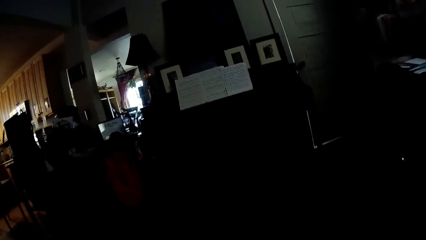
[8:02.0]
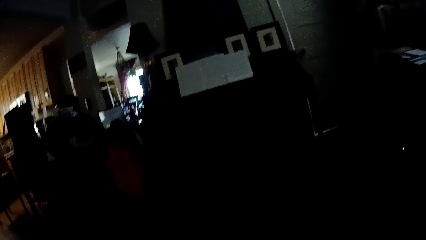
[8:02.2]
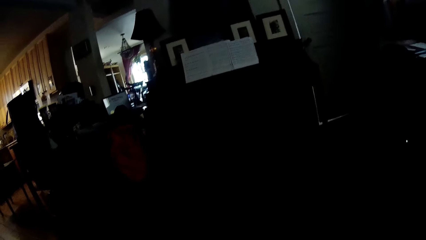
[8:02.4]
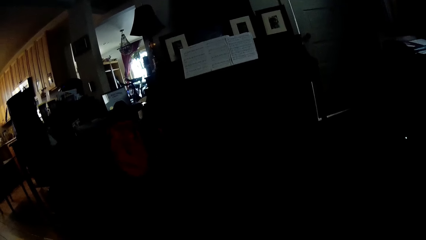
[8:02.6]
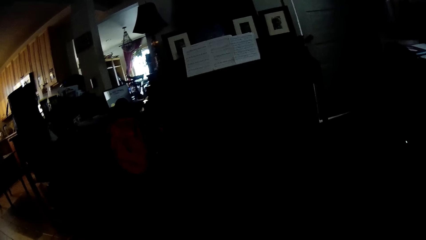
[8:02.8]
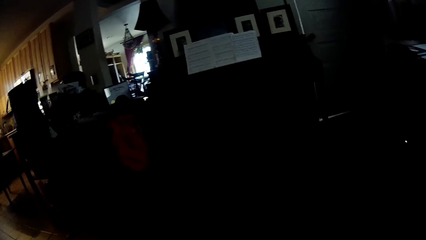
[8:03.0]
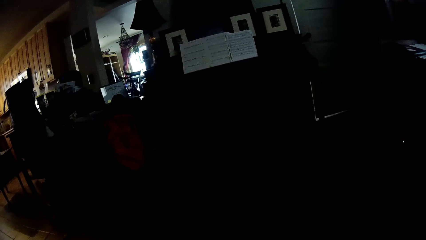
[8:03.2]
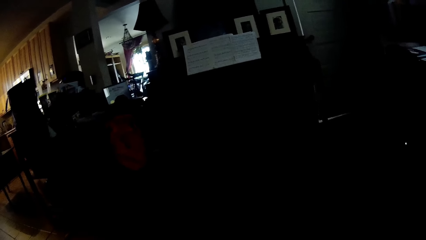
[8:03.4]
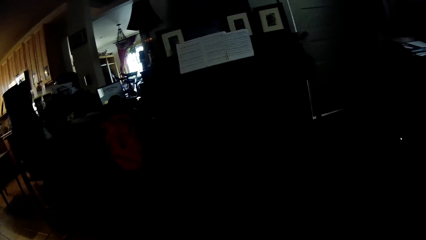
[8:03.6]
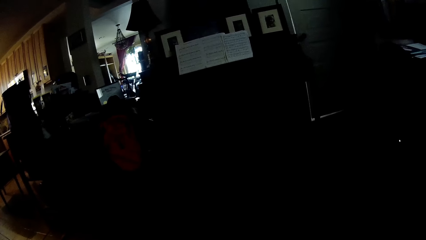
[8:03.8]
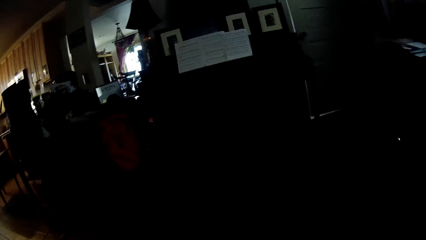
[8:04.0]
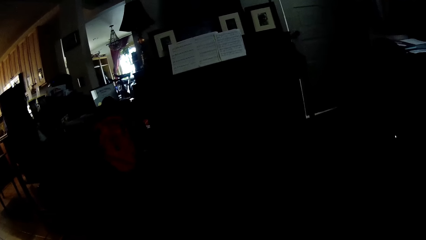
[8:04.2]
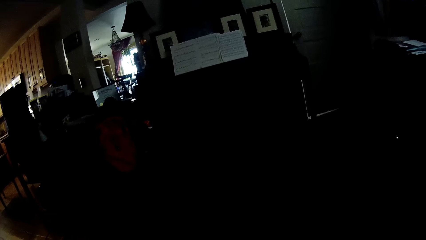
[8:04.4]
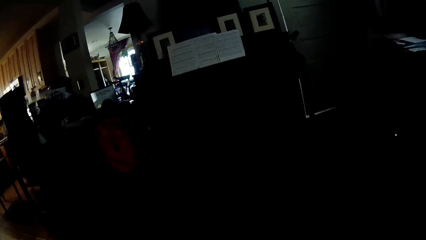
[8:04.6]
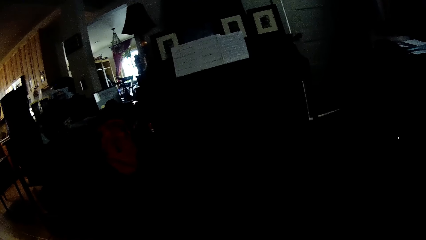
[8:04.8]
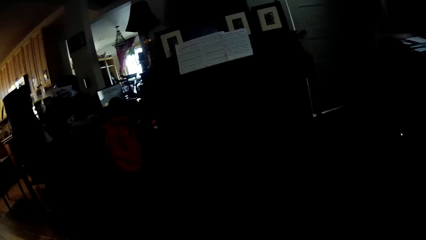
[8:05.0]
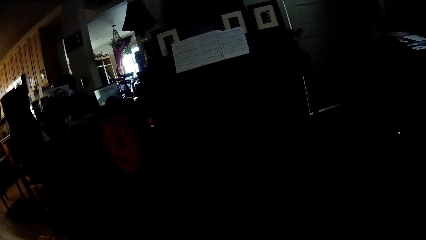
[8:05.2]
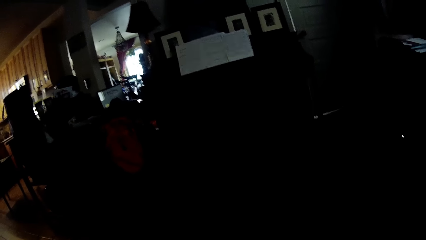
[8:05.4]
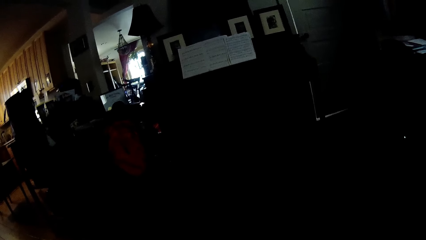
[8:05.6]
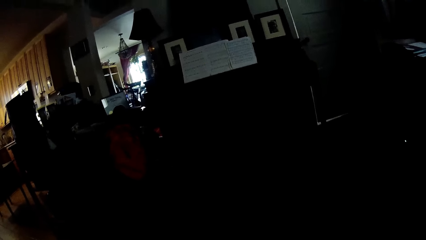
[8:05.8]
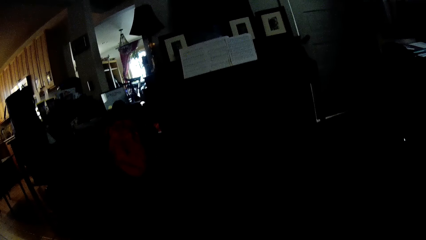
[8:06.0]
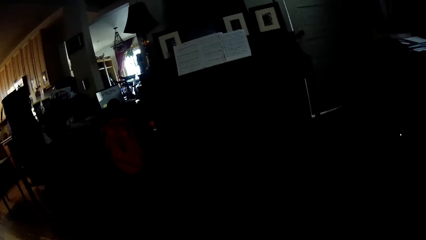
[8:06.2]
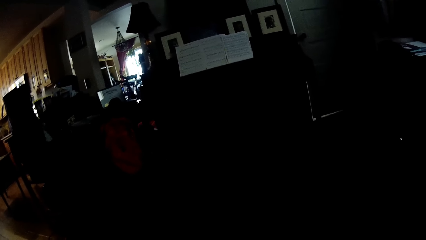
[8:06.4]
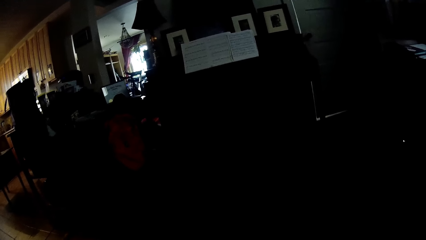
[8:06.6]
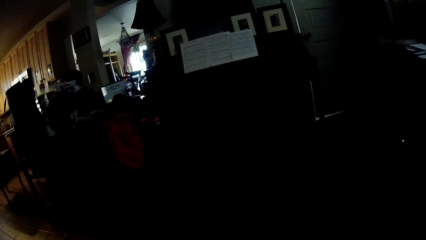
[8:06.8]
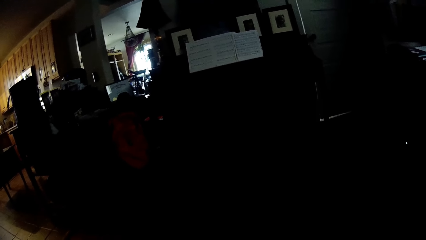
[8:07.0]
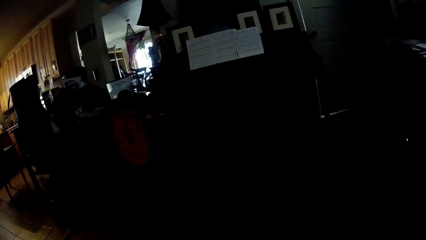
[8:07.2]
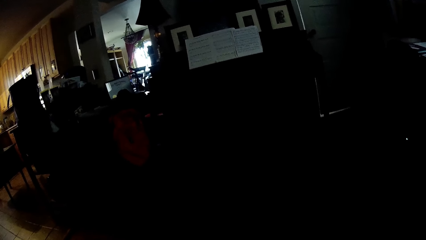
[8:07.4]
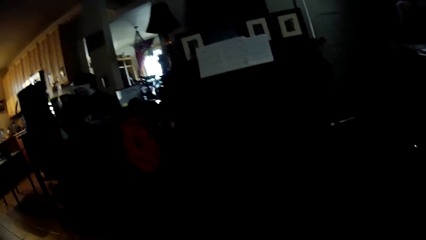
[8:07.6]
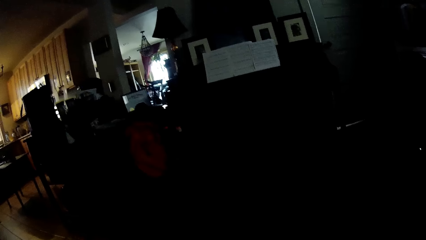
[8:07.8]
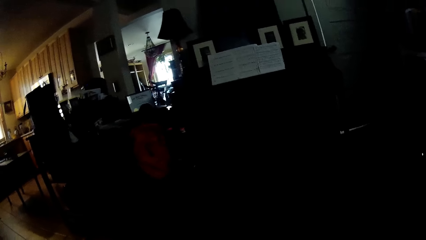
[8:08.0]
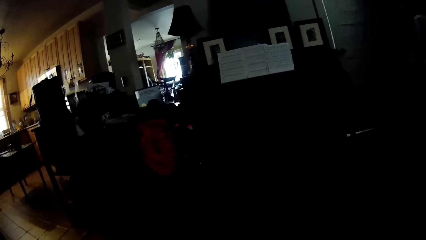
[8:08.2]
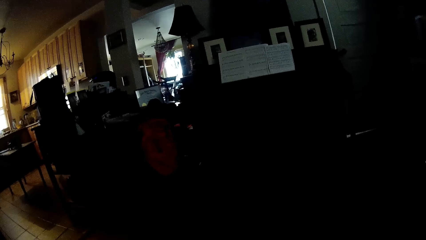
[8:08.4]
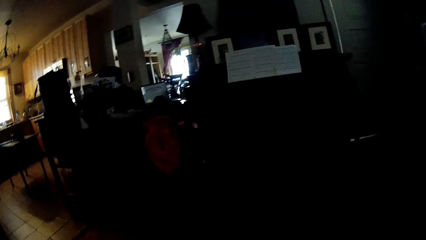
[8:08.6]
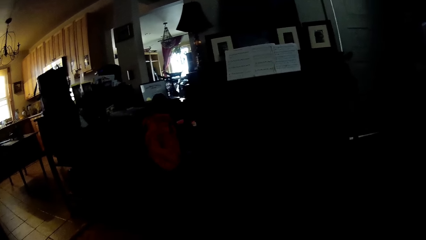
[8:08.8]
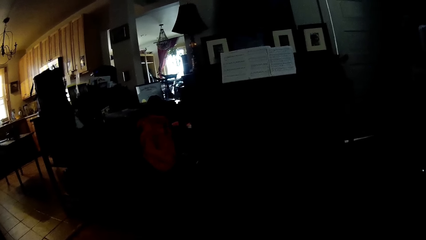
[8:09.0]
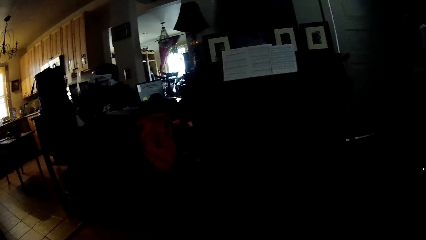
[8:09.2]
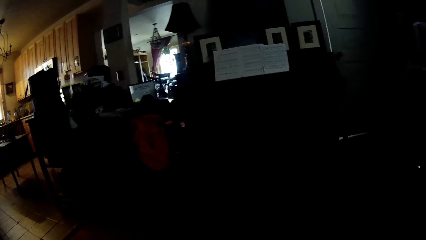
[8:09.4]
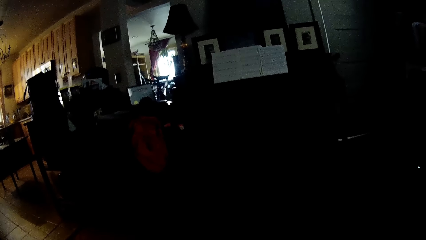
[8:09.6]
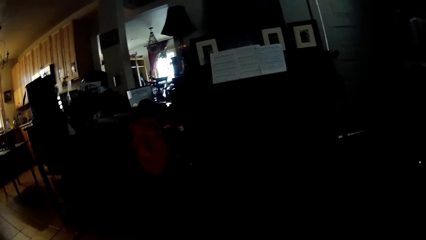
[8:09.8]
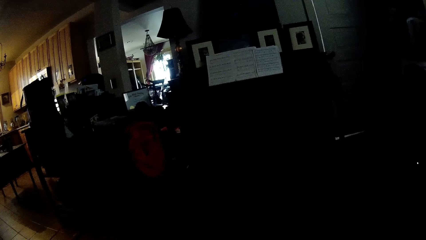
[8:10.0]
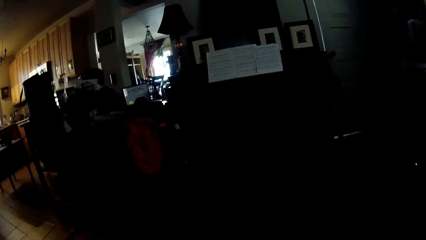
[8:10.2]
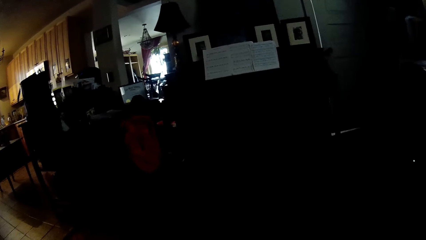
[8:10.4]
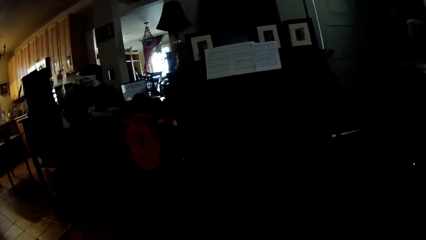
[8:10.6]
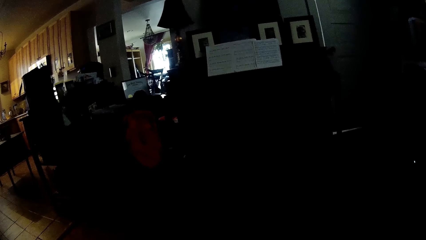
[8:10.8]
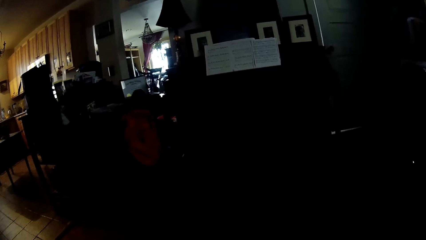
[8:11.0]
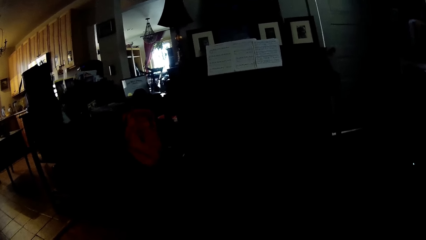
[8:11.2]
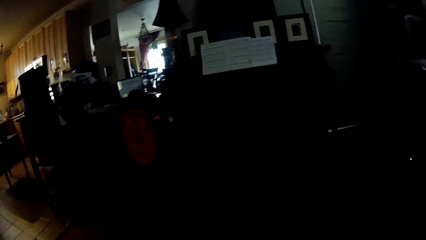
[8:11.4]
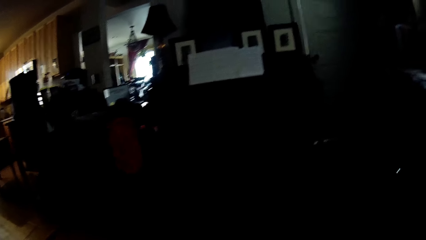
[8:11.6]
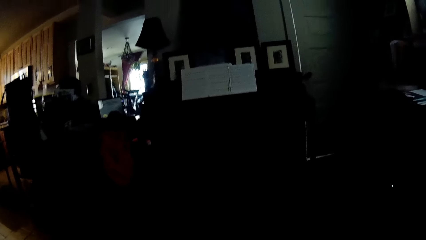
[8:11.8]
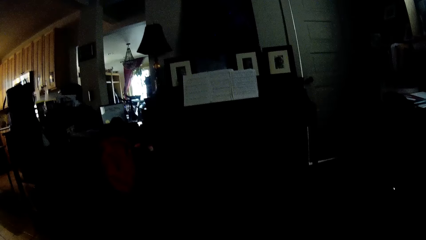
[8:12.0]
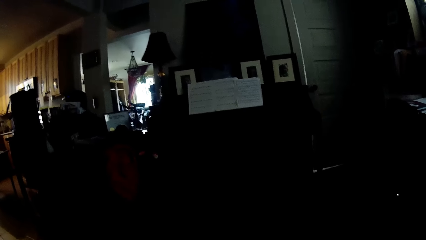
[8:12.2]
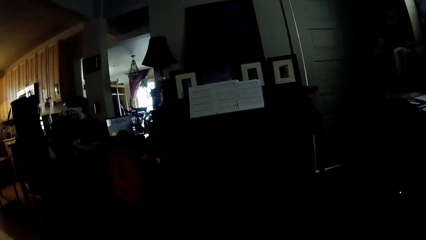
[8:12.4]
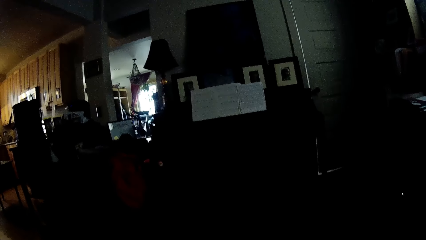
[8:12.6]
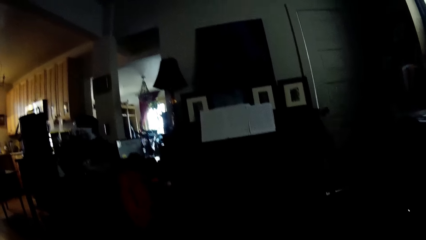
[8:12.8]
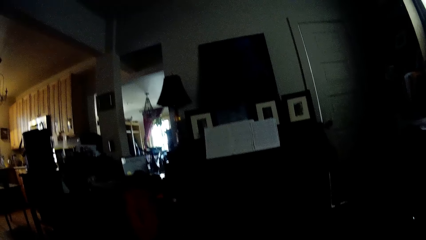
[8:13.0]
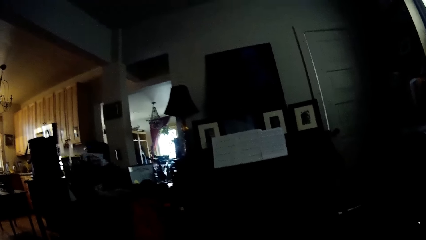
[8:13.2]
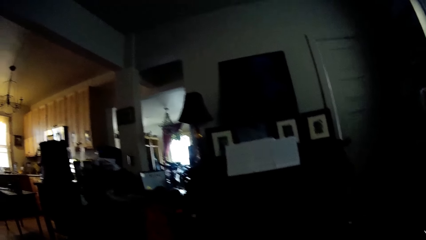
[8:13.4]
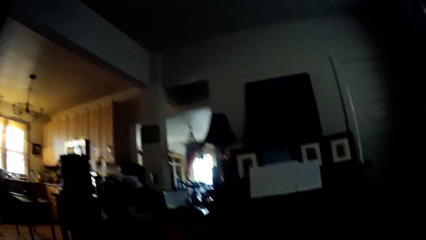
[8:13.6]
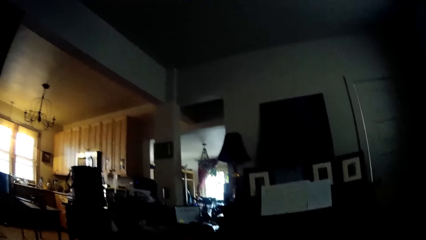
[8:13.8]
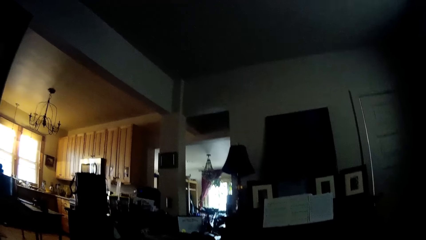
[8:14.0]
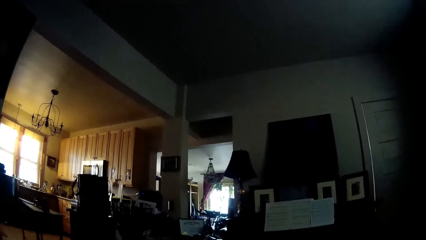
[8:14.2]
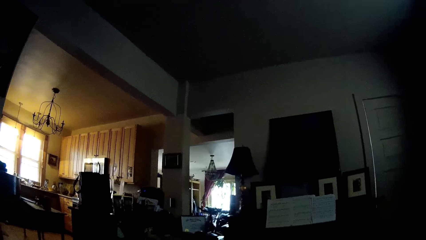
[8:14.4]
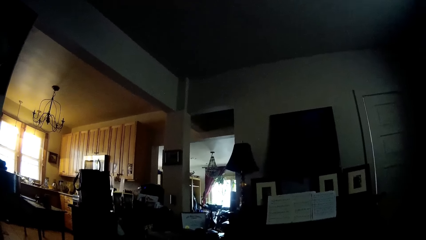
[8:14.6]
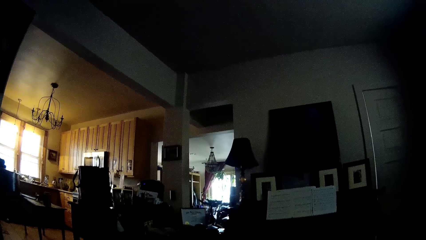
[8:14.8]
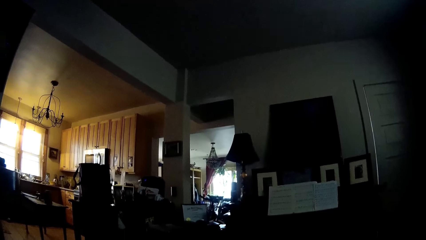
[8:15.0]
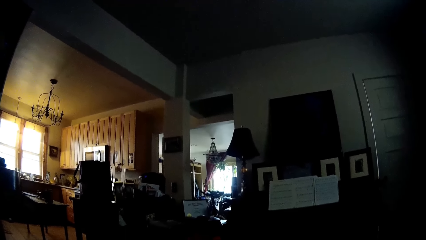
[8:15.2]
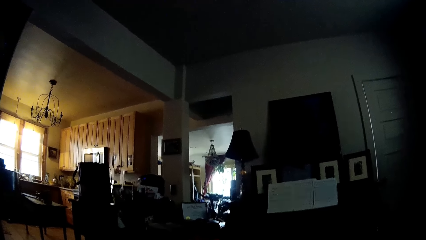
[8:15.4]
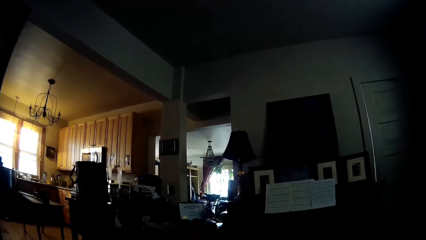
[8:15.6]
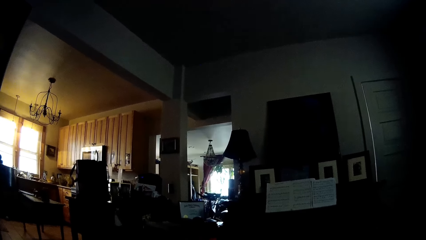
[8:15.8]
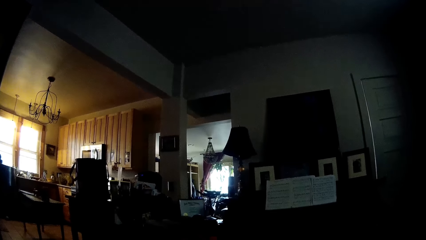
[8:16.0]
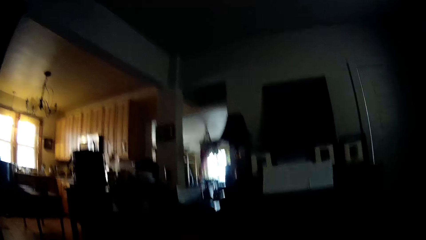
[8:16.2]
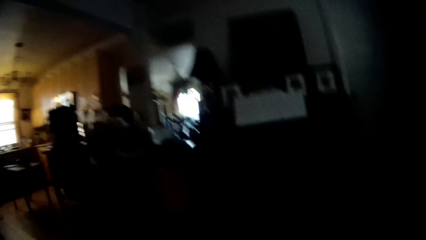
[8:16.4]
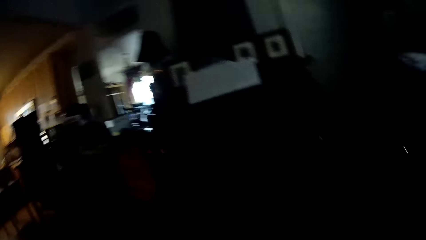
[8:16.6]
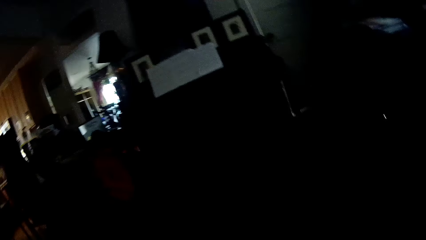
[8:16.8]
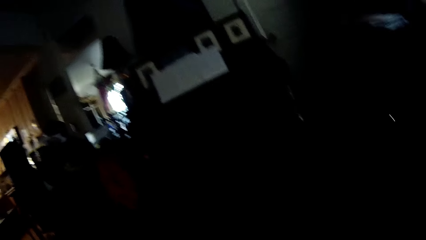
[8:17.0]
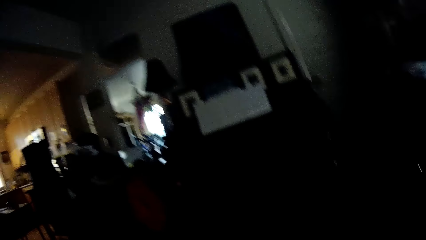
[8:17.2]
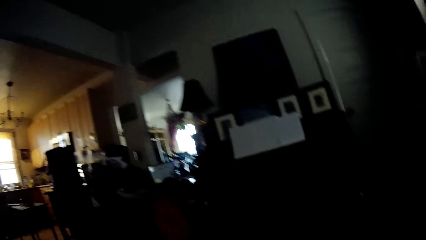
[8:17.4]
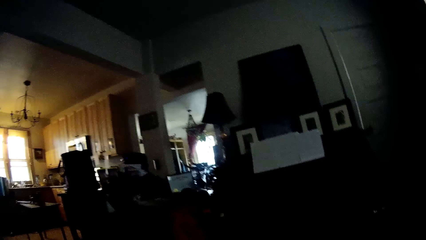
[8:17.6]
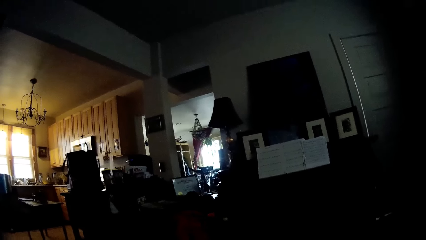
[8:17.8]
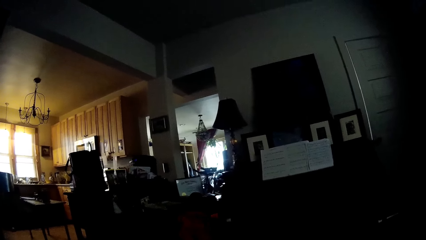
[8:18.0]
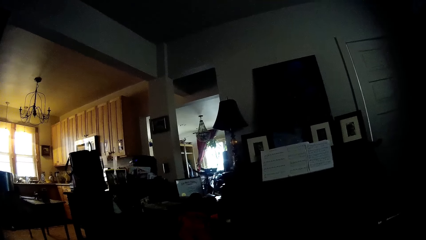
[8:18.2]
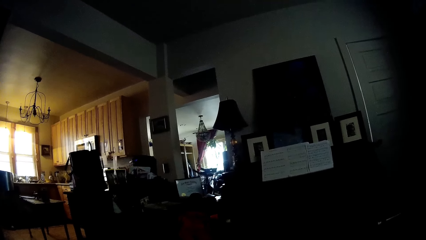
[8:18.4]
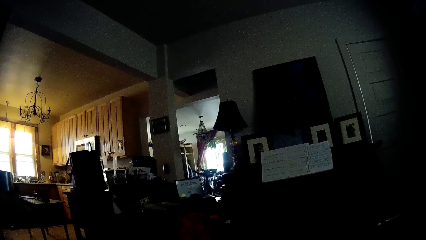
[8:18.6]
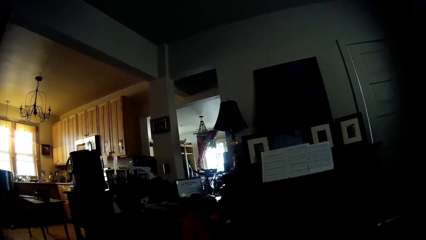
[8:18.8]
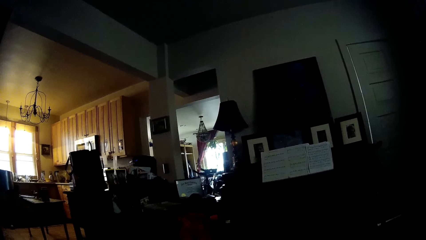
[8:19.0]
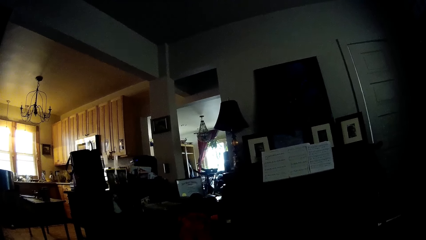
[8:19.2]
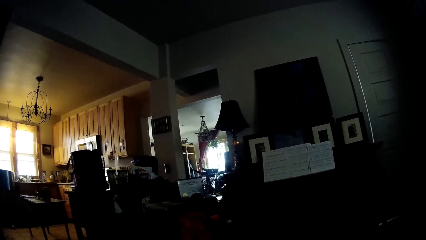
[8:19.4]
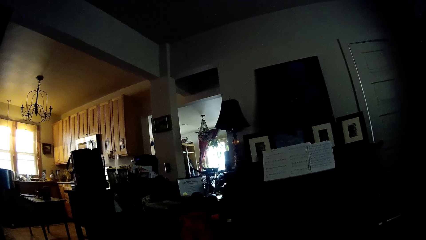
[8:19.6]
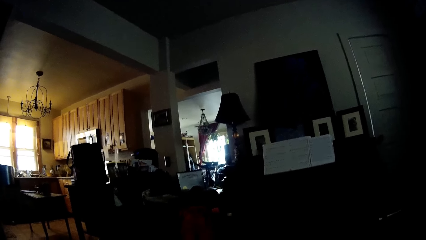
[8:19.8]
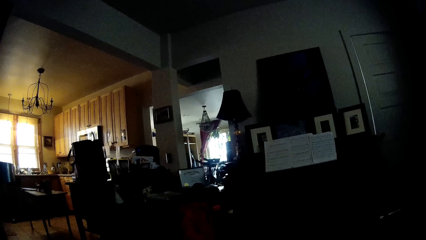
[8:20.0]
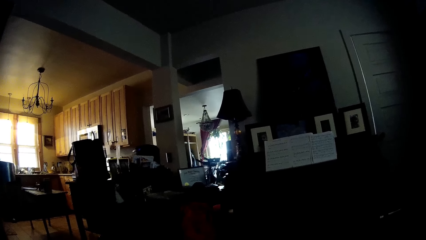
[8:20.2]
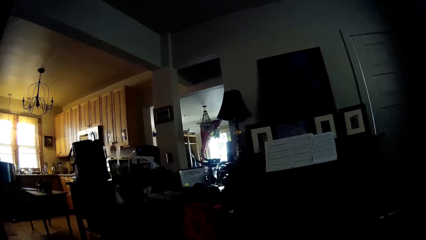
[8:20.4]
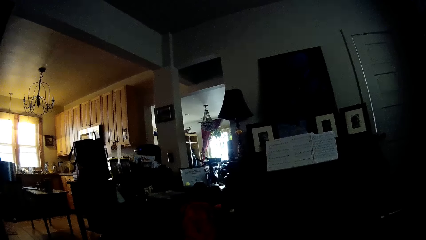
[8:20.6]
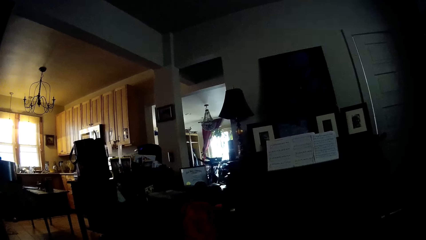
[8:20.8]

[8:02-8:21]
The camera wearer looks around the house. They stare at a person.
